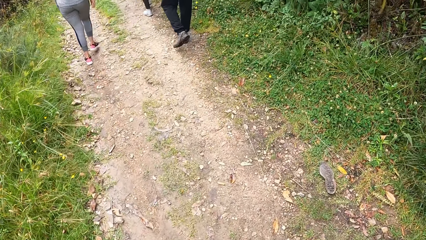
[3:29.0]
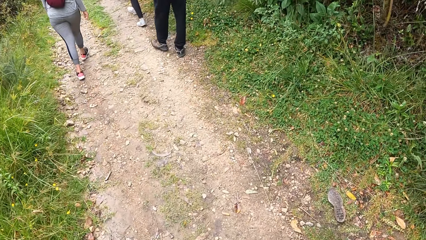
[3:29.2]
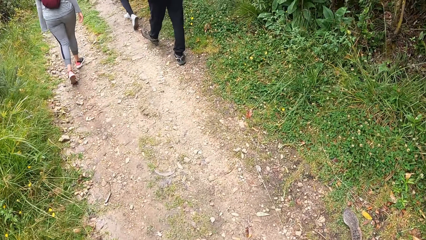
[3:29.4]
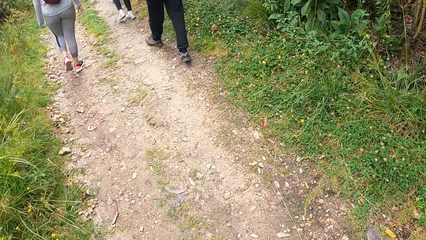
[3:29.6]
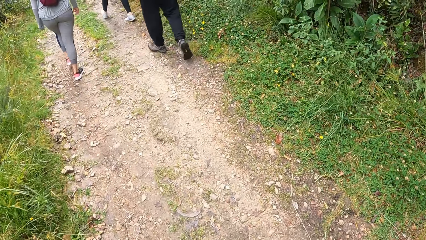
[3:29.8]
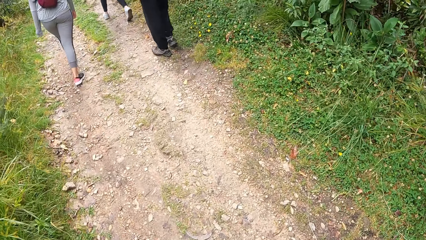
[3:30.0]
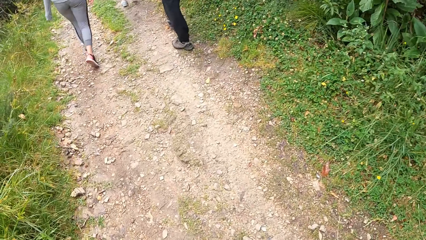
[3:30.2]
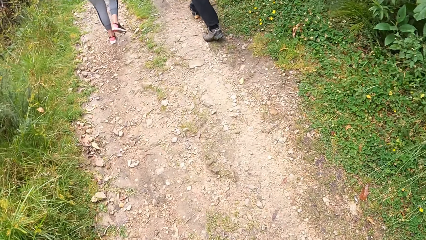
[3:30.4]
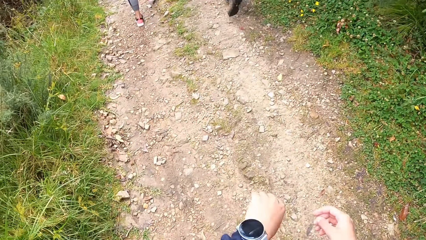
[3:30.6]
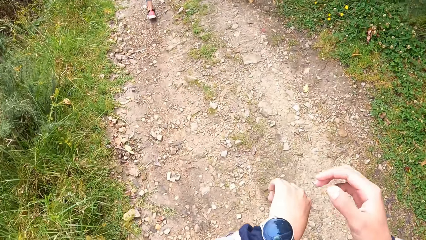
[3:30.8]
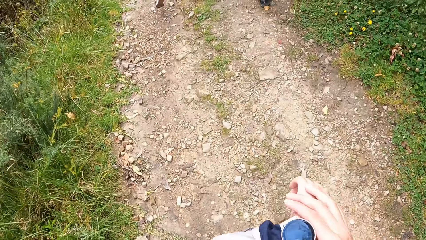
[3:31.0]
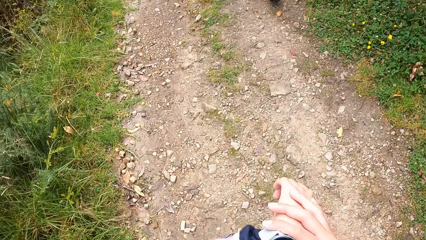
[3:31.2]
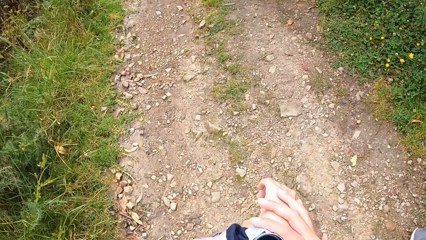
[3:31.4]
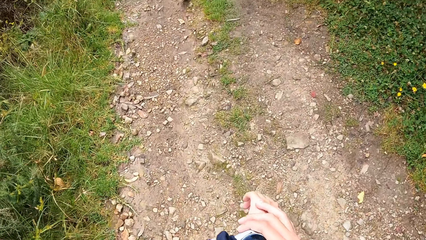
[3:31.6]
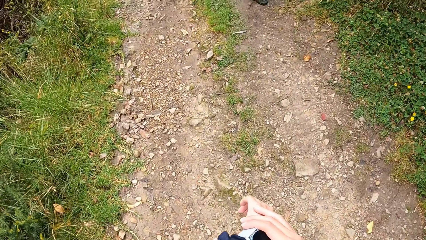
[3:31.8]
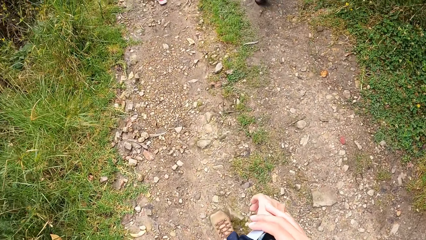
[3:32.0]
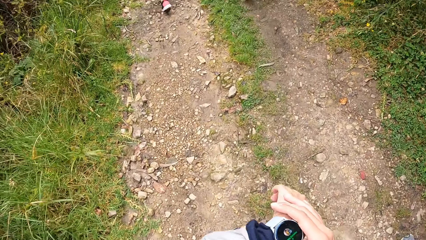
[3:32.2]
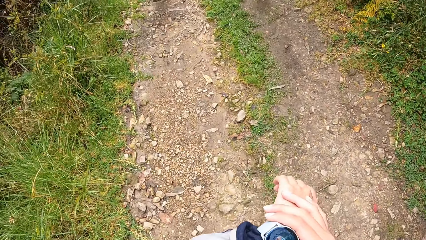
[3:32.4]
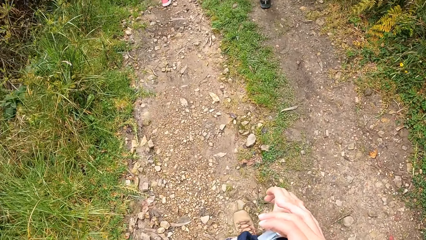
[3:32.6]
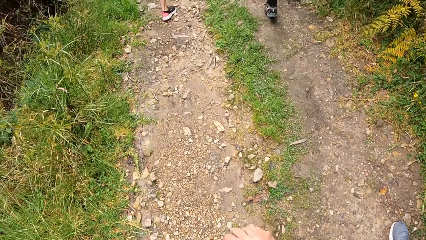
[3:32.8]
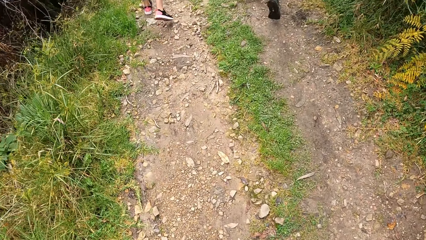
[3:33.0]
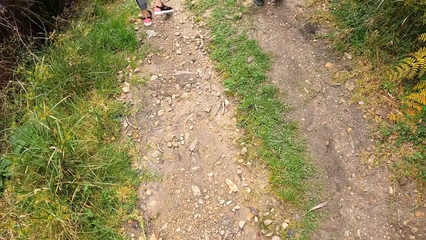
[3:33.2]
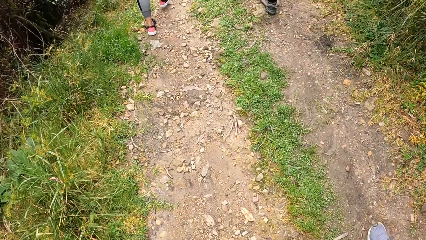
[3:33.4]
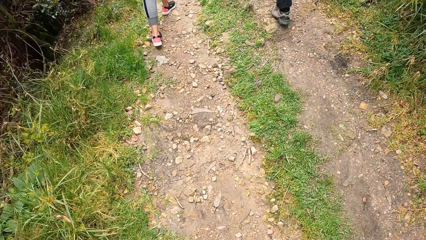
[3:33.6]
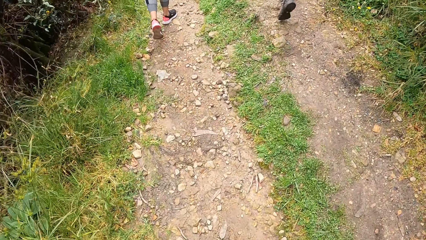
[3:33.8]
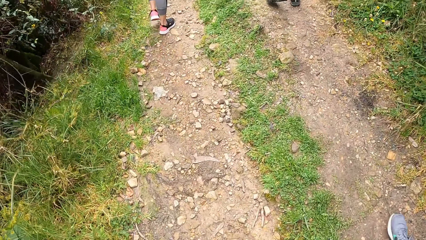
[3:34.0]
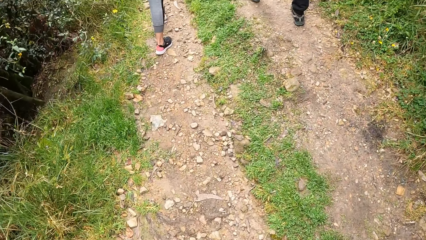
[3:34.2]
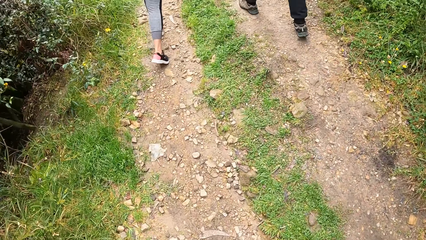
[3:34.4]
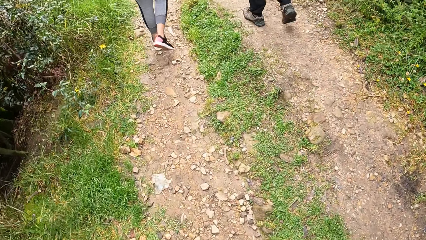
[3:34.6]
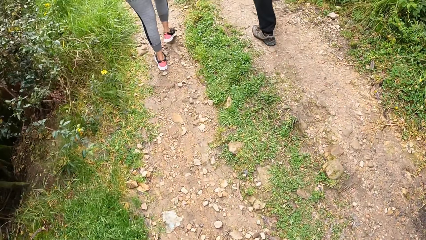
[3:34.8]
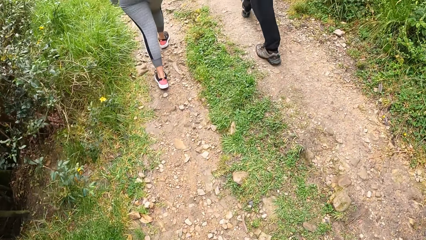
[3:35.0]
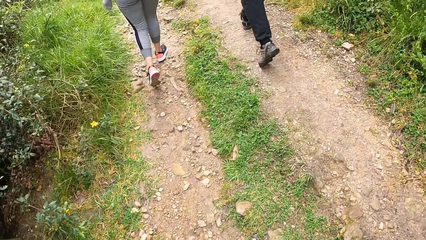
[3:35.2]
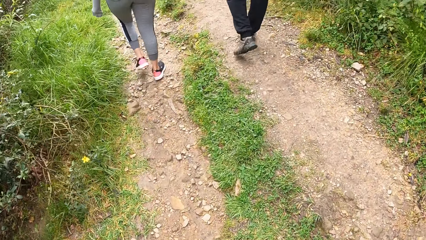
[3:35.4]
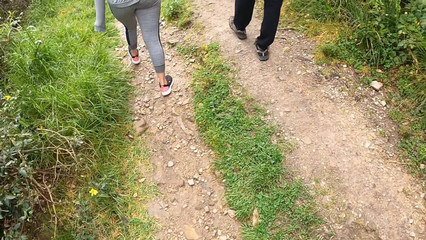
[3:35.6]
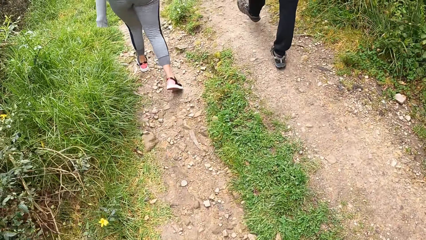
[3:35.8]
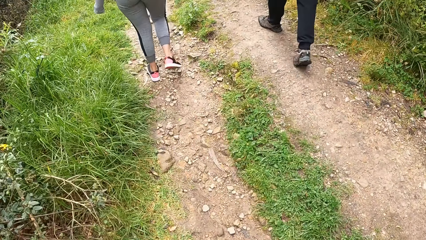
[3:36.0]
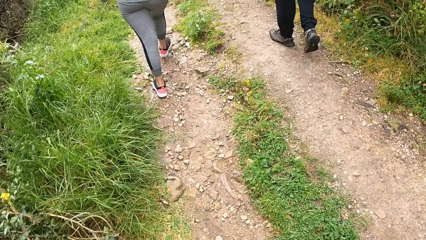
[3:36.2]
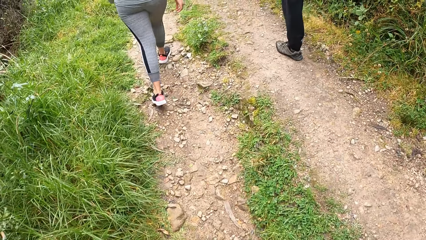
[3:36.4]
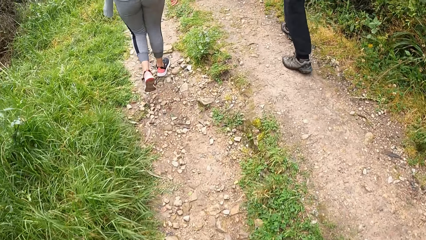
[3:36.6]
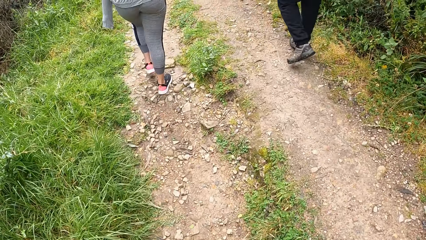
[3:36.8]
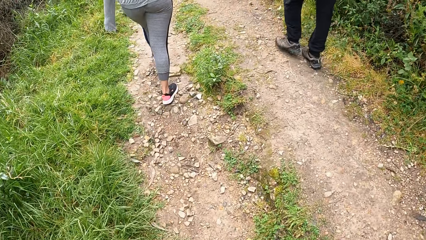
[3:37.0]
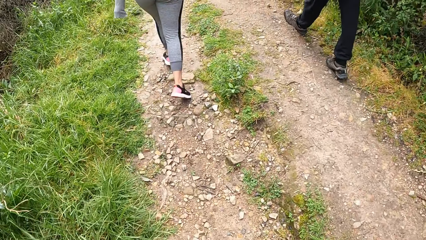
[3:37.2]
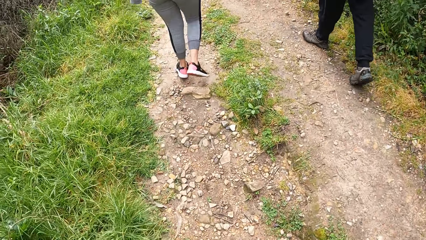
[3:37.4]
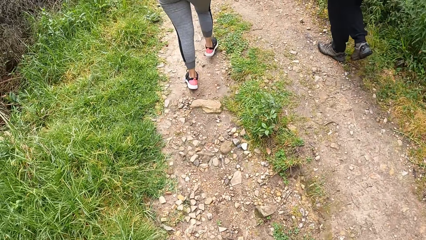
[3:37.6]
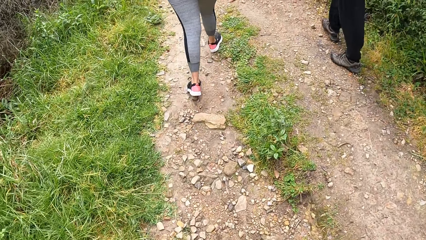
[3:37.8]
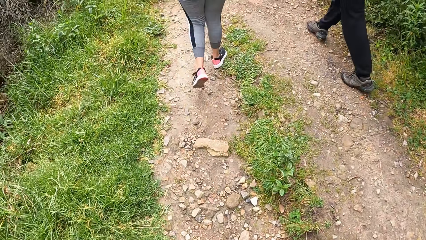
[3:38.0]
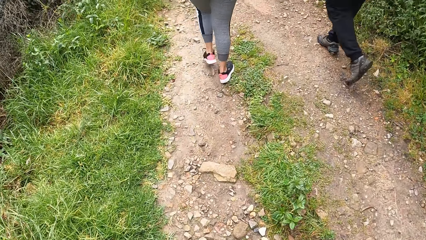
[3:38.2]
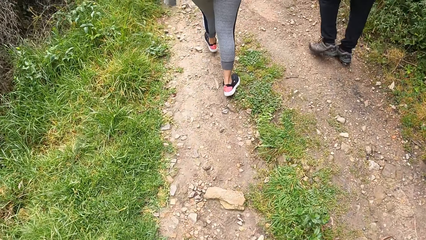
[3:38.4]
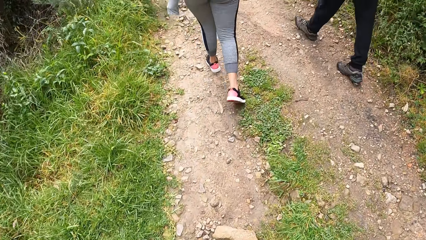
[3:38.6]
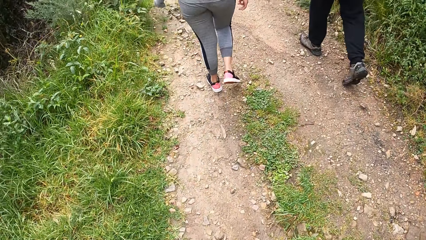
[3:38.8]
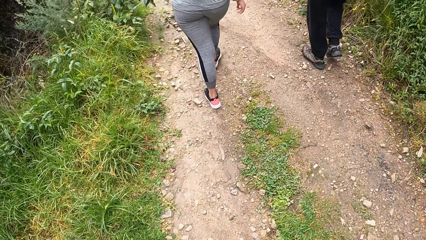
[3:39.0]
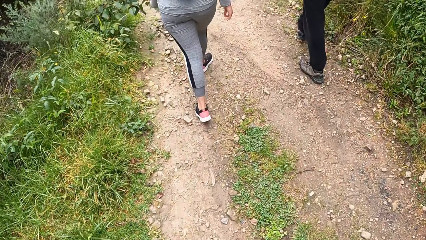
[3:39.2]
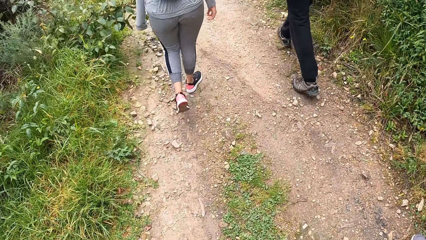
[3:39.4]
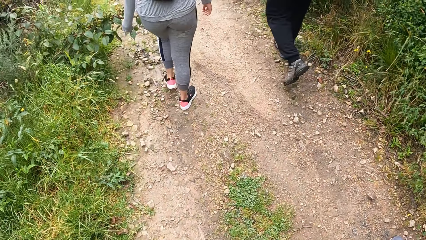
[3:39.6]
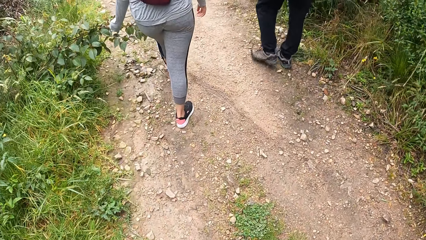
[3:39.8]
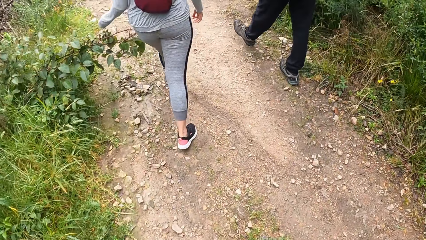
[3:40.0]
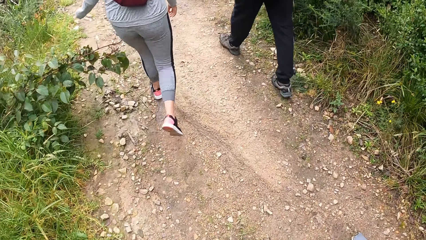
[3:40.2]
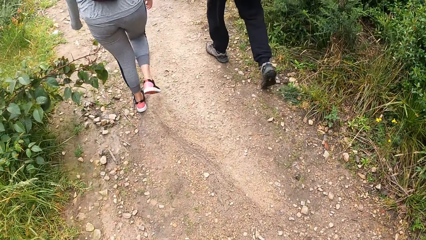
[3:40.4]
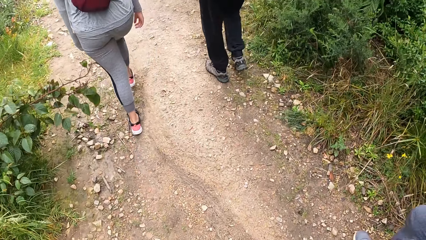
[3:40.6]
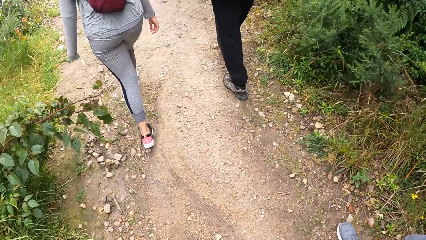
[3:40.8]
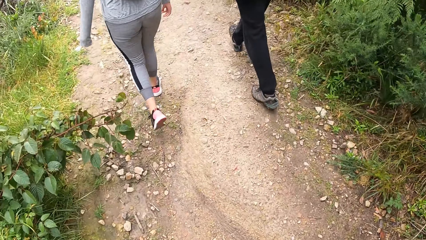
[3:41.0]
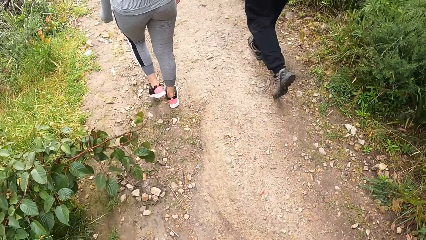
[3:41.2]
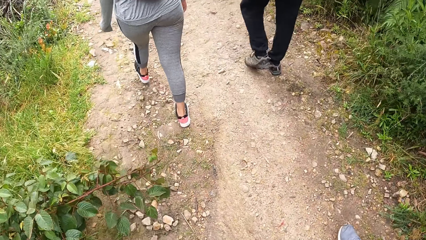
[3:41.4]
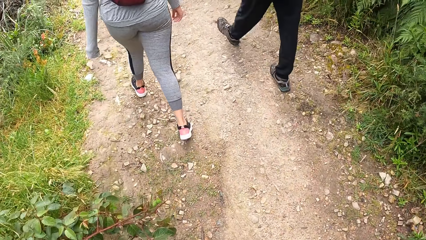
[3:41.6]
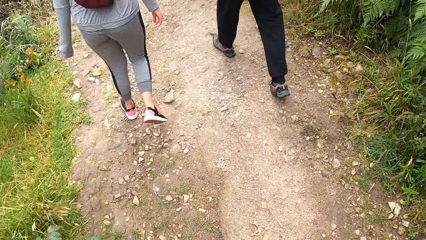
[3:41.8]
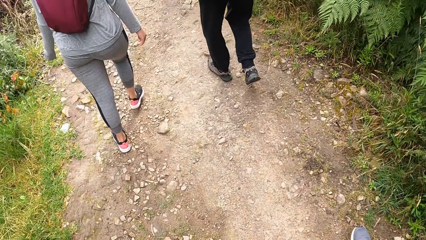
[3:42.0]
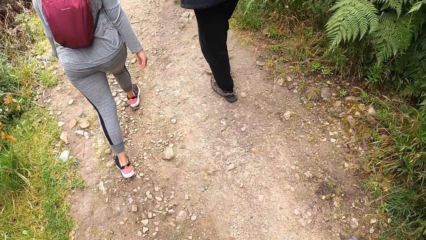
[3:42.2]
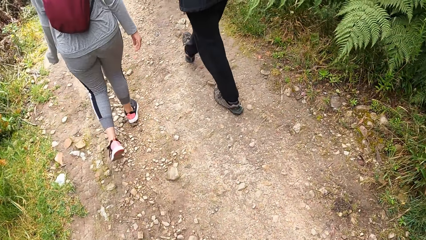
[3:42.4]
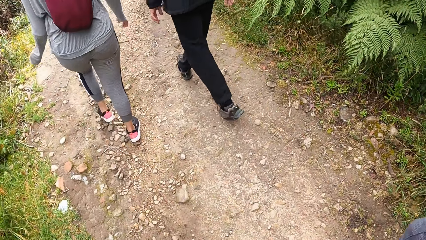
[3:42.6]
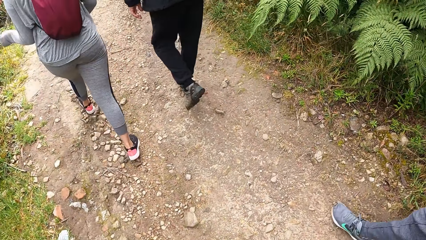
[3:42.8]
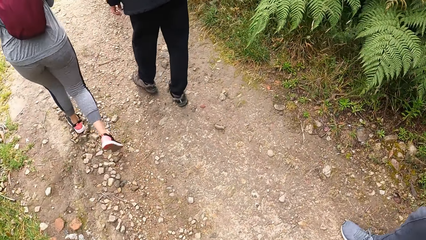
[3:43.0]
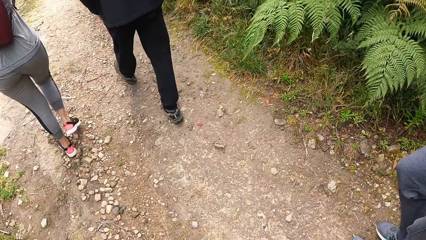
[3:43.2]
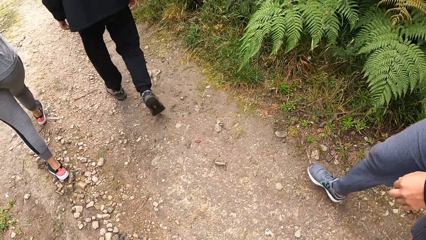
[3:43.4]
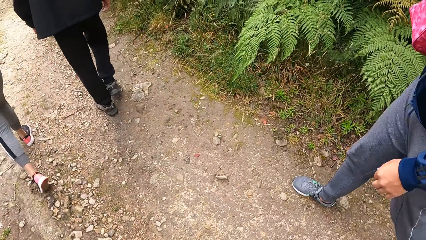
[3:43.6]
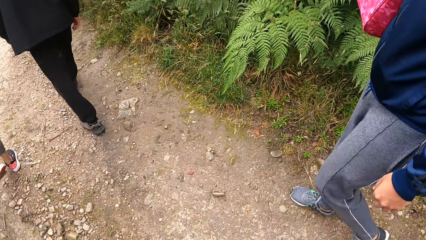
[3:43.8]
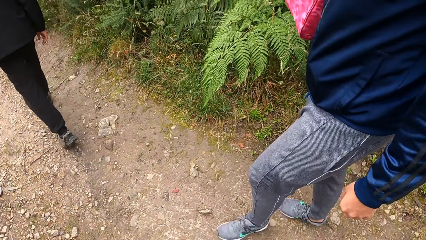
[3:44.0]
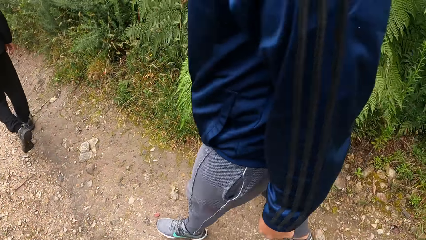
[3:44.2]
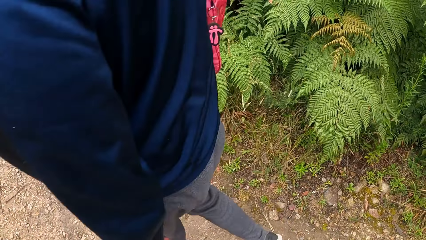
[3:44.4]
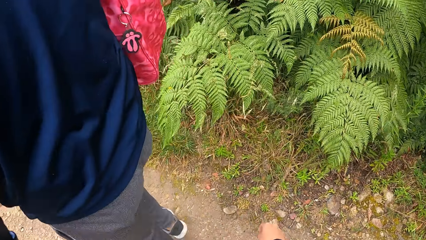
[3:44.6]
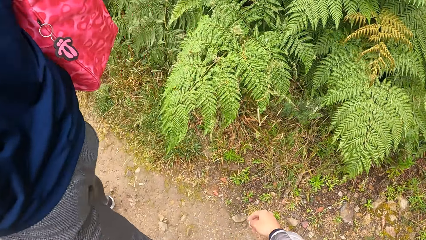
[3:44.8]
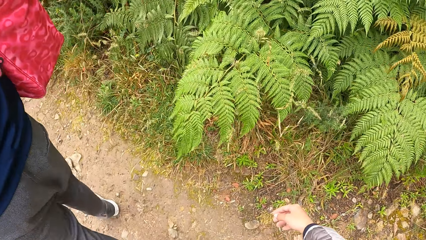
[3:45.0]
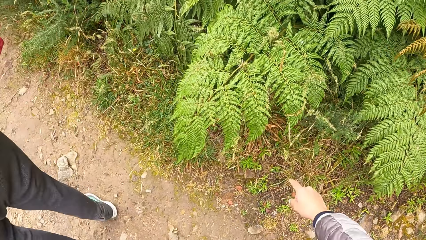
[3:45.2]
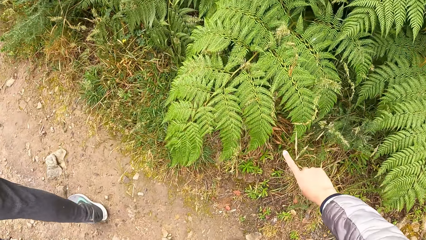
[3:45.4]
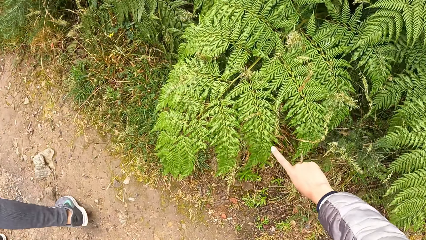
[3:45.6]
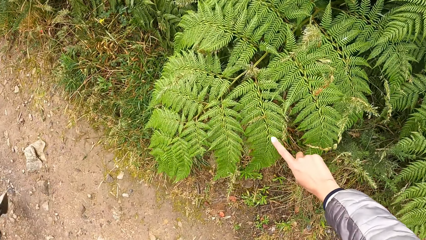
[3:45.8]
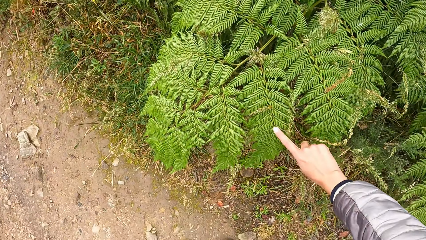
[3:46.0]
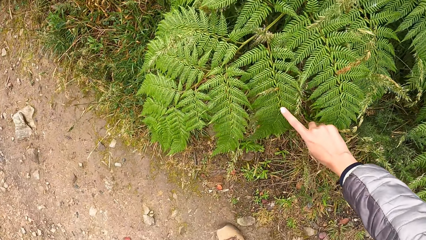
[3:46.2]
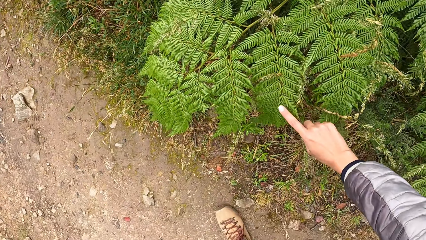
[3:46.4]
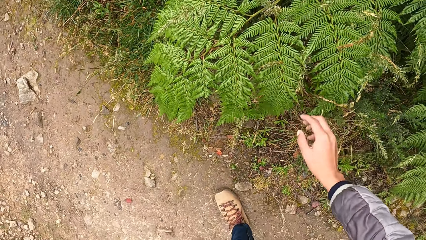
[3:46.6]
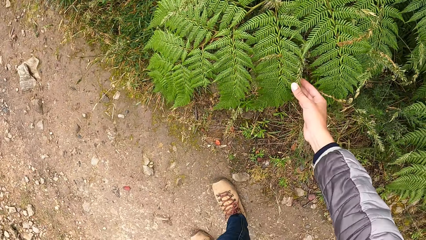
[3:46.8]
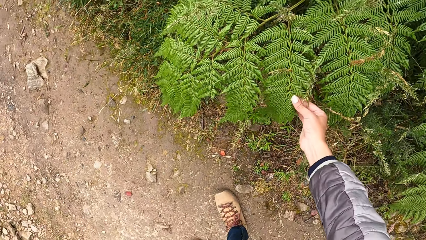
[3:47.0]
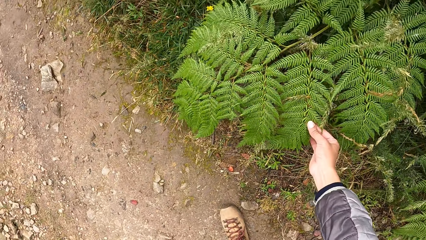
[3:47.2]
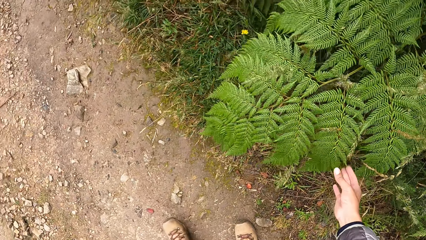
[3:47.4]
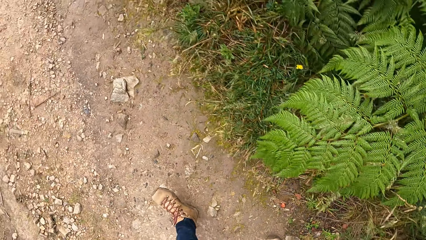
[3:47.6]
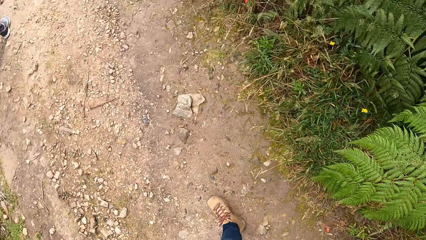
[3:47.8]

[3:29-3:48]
The camera wearer holds hands. He touches a leaf on a branch of a tree with his right hand.
